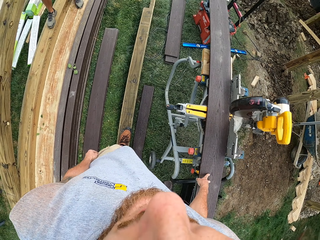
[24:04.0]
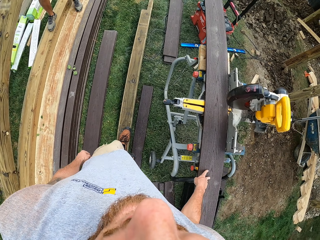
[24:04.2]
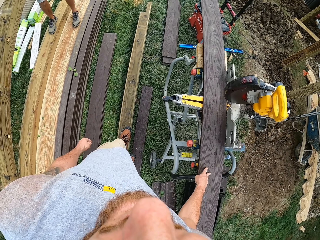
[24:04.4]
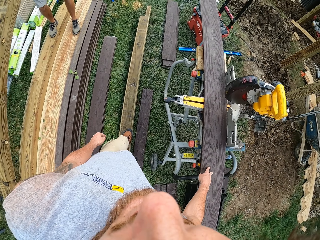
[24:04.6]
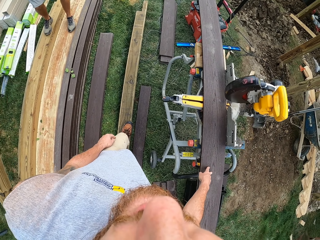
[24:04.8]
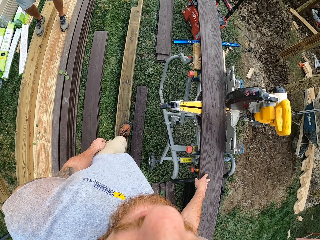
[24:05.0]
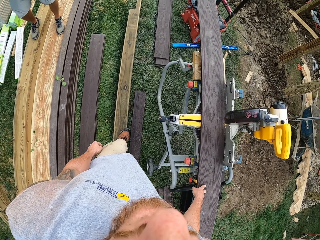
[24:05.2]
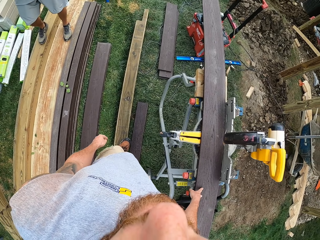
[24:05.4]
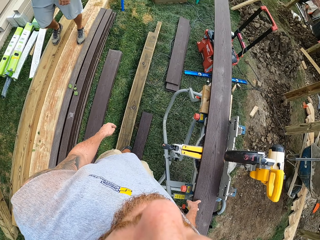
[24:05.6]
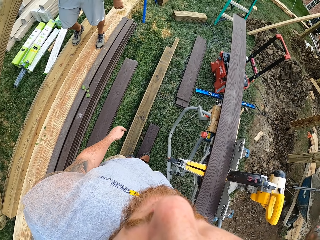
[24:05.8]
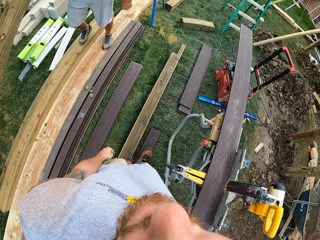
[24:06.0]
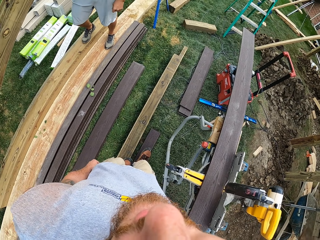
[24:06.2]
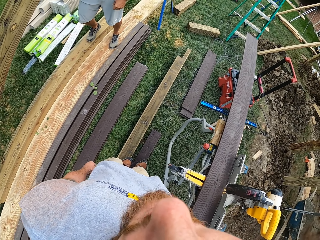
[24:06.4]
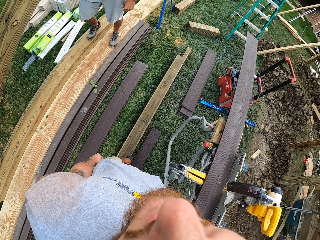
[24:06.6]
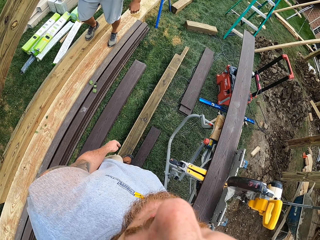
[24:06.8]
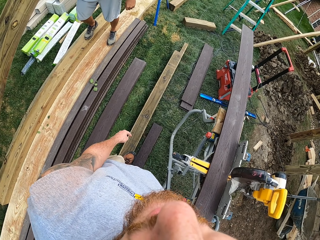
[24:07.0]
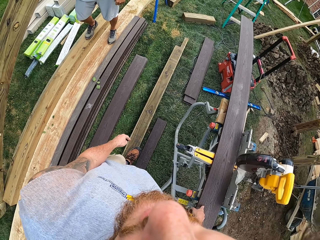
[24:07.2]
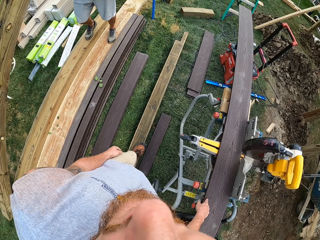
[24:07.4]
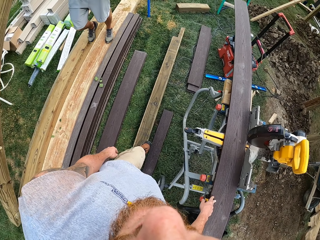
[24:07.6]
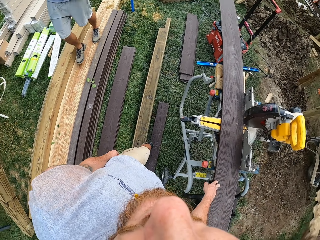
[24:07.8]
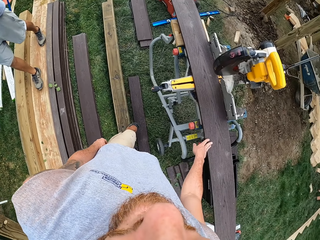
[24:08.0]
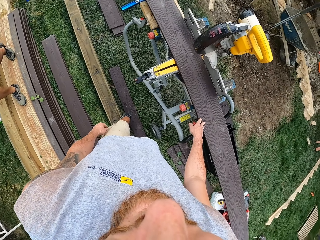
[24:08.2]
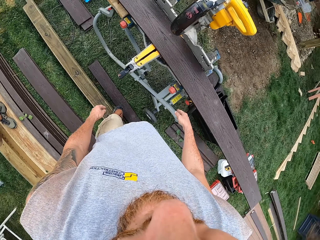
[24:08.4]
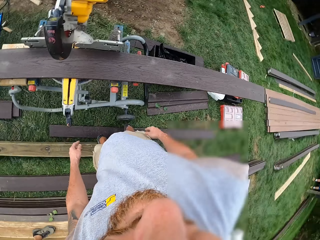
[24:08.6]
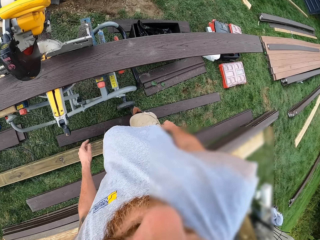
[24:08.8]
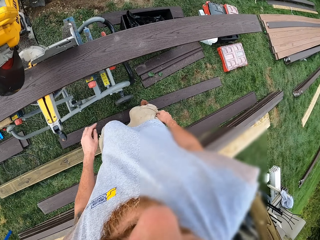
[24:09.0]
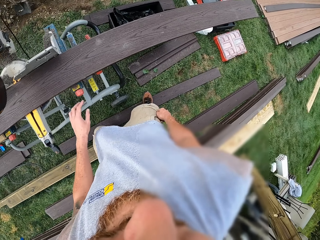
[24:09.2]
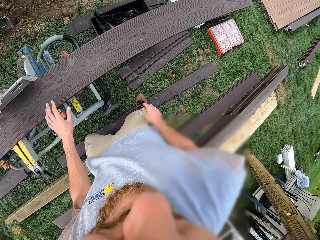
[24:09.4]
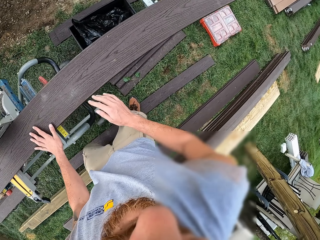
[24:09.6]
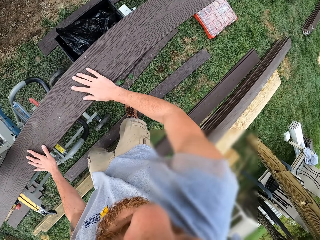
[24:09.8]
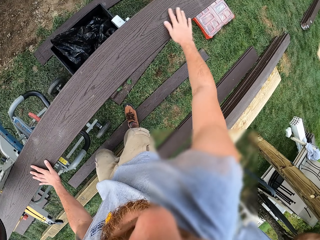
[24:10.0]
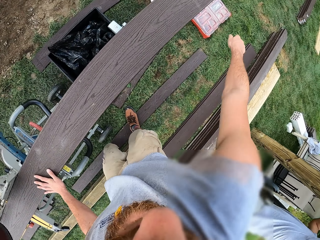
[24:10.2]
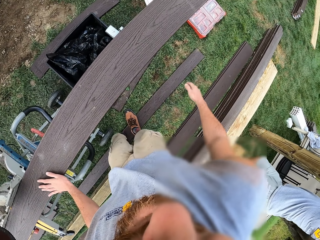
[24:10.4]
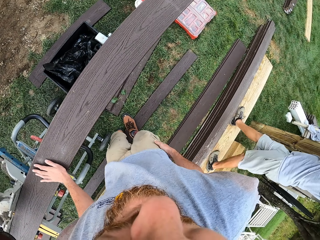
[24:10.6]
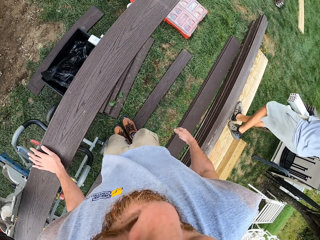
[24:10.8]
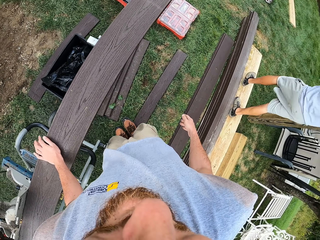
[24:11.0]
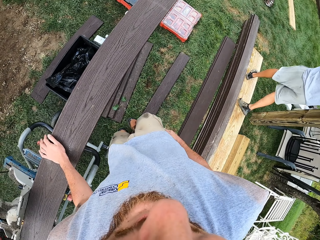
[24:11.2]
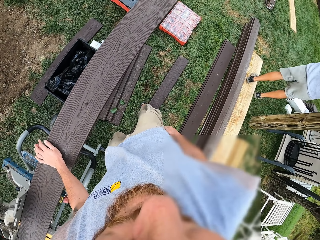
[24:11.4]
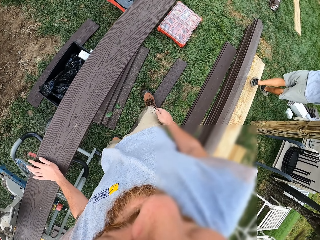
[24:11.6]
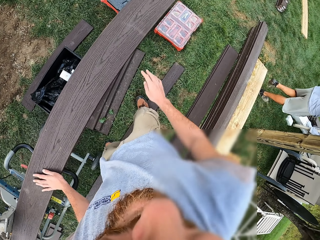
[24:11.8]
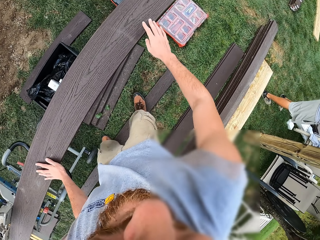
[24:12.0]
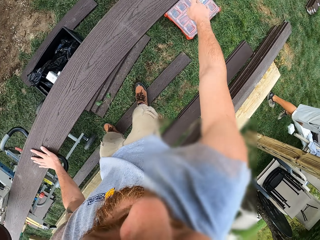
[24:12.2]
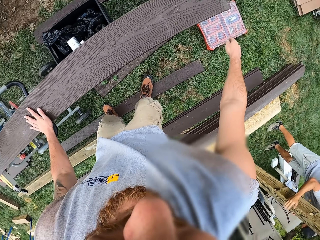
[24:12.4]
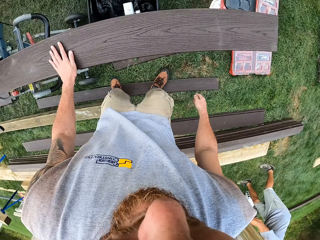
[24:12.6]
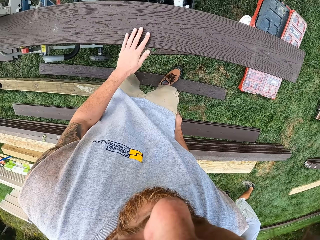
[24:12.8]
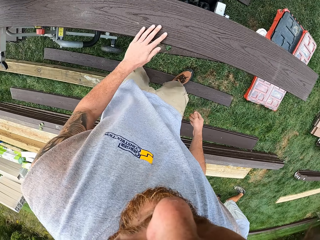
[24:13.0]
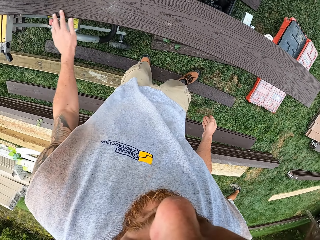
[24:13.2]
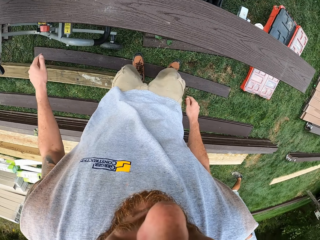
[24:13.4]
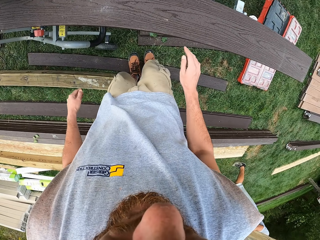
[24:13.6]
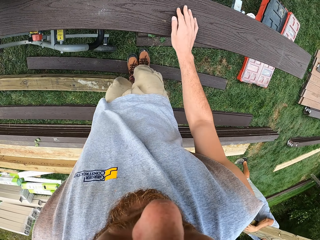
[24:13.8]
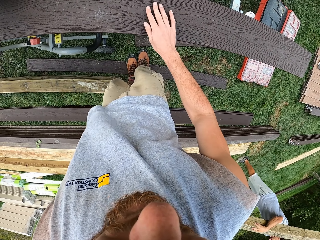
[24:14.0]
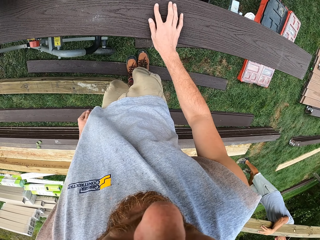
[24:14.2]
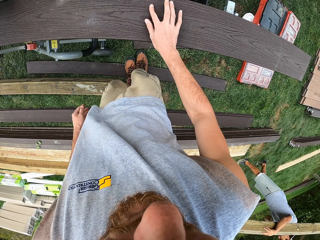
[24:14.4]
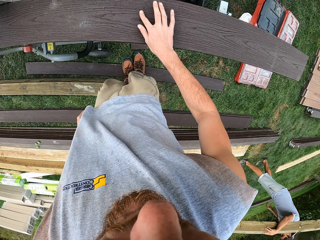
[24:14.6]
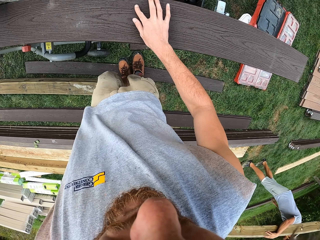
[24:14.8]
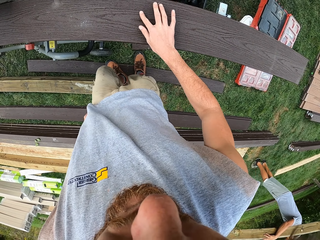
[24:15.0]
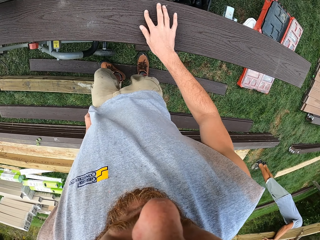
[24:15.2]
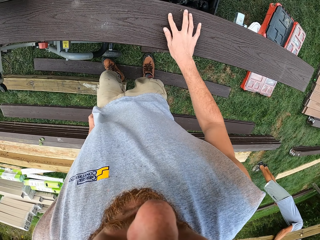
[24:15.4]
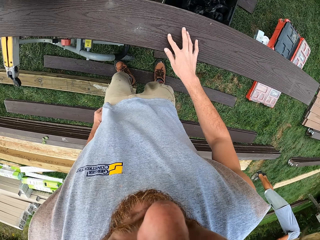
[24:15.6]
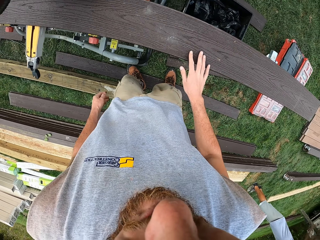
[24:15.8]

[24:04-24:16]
The camera wearer walks around. A man pulls the wood. The camera wearer converses with the man. The man pushes the wood. The camera wearer turns to the side. They make a step and wipe the wood with the right hand. The man walks around. The camera wearer adjusts the wood on a wood cutter. They wipe the wood with the right hand. They wipe the wood with the left hand. They turn to the side. They scratch the wood with the right hand.

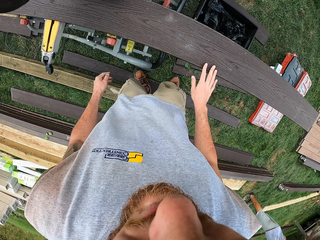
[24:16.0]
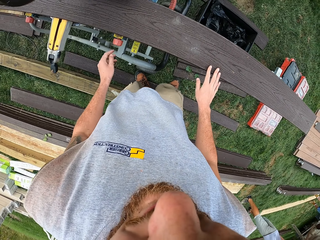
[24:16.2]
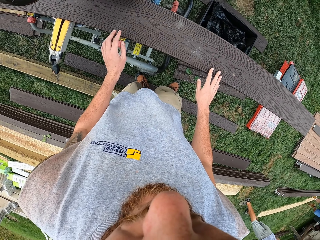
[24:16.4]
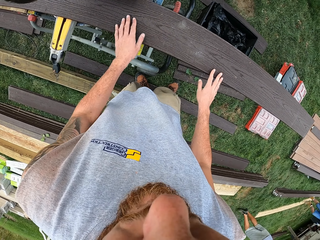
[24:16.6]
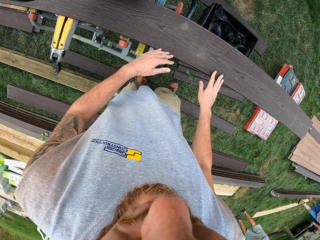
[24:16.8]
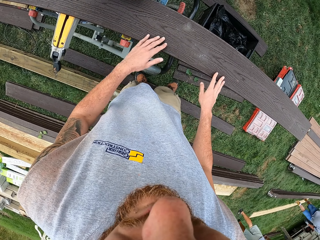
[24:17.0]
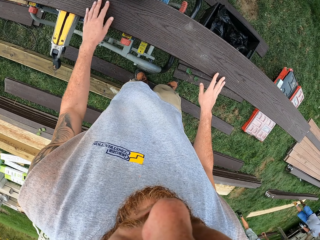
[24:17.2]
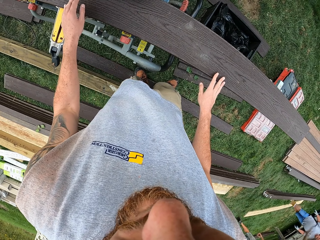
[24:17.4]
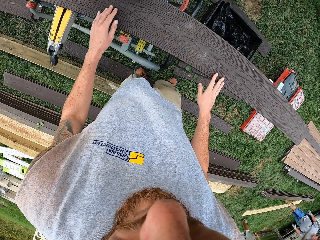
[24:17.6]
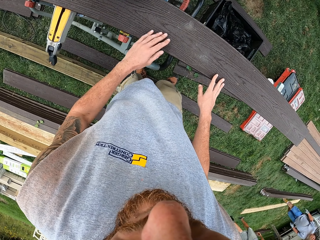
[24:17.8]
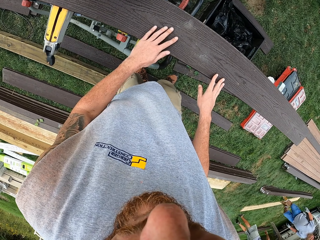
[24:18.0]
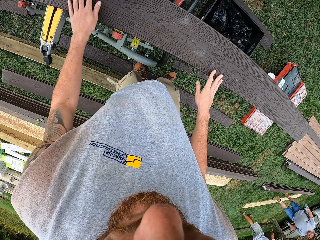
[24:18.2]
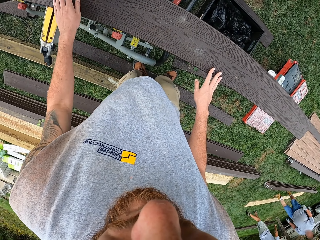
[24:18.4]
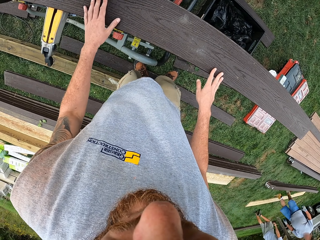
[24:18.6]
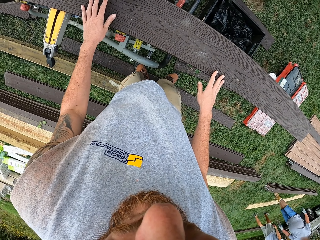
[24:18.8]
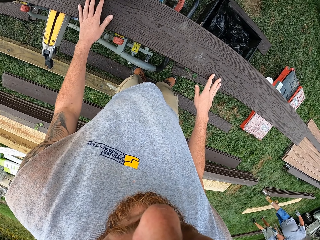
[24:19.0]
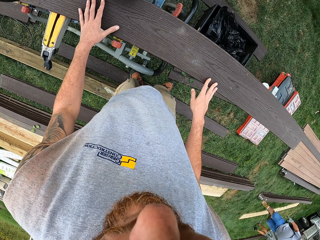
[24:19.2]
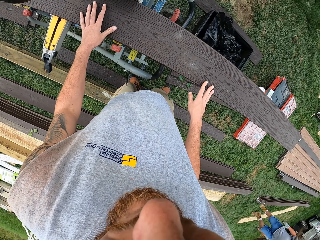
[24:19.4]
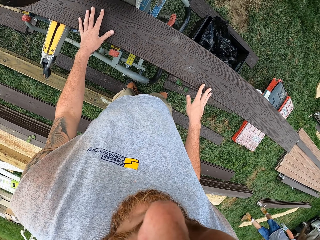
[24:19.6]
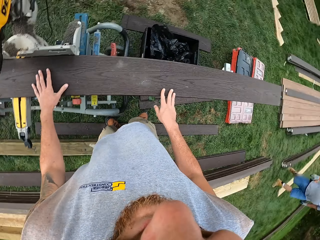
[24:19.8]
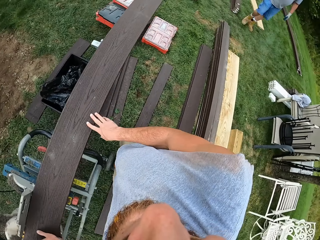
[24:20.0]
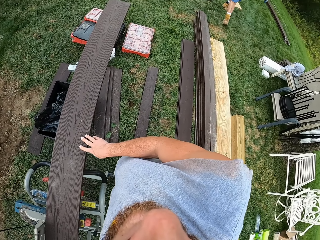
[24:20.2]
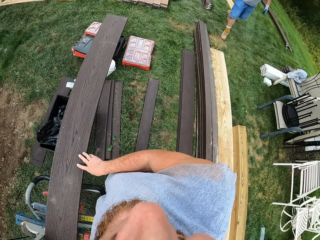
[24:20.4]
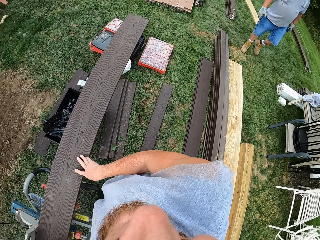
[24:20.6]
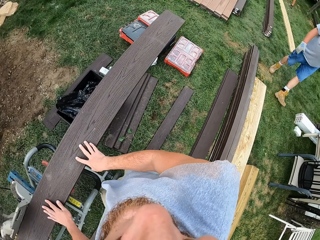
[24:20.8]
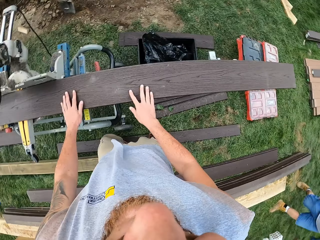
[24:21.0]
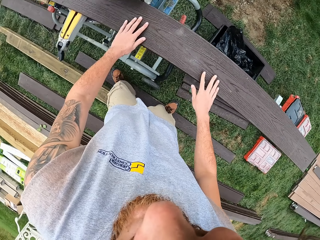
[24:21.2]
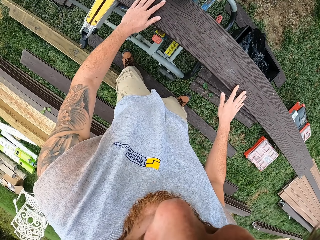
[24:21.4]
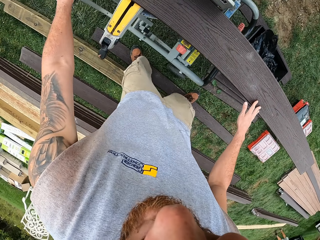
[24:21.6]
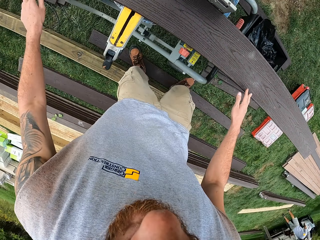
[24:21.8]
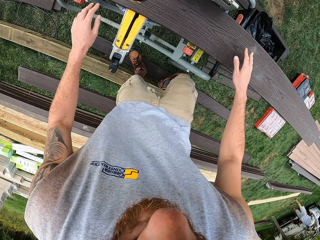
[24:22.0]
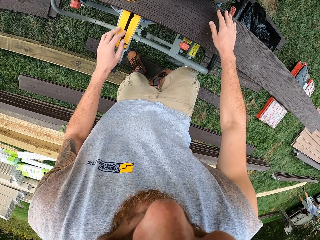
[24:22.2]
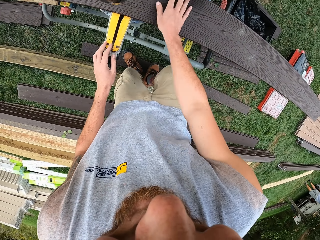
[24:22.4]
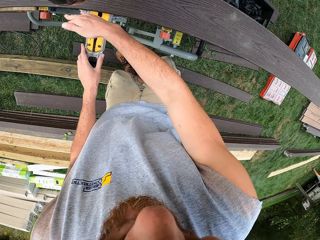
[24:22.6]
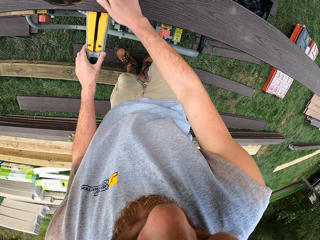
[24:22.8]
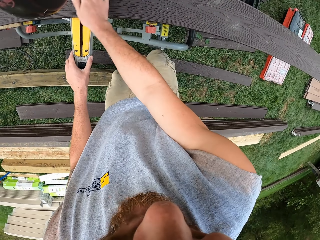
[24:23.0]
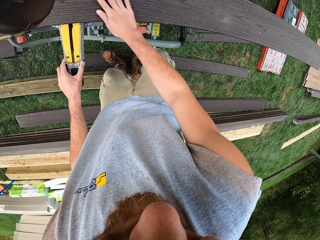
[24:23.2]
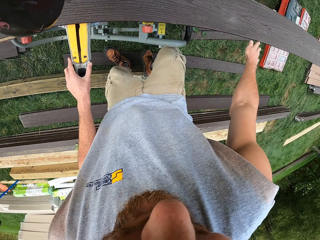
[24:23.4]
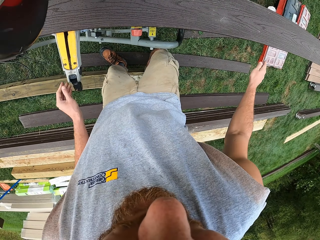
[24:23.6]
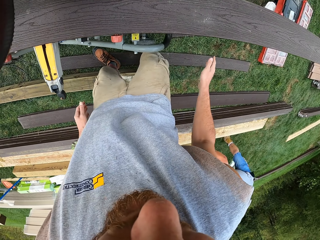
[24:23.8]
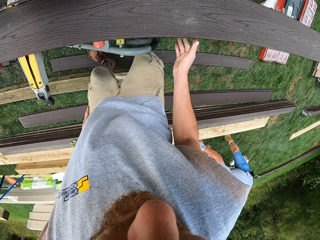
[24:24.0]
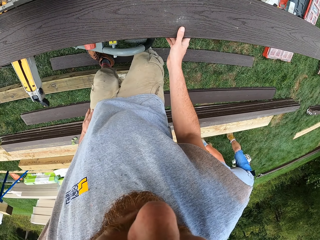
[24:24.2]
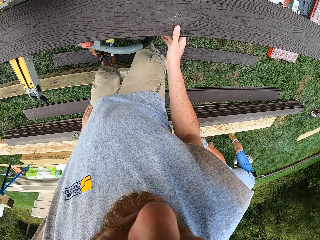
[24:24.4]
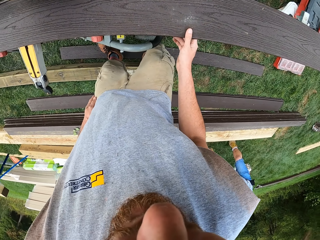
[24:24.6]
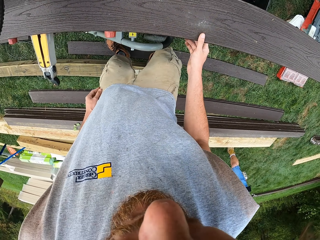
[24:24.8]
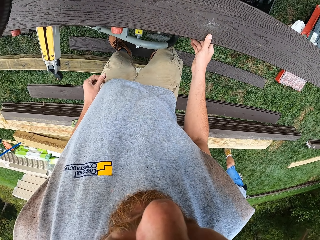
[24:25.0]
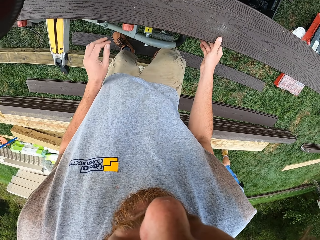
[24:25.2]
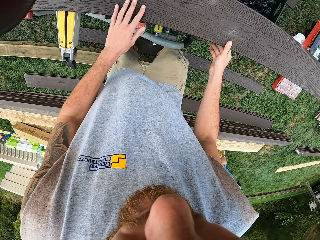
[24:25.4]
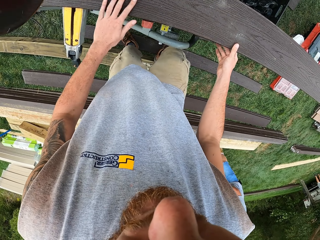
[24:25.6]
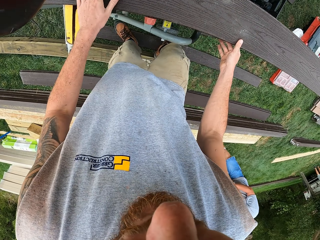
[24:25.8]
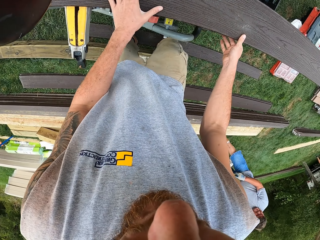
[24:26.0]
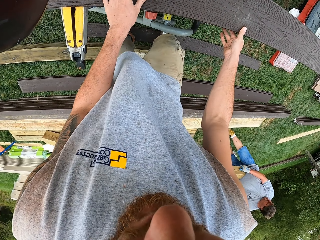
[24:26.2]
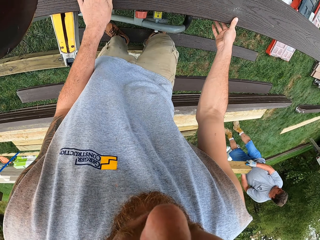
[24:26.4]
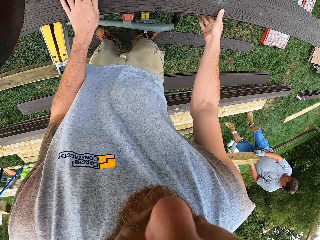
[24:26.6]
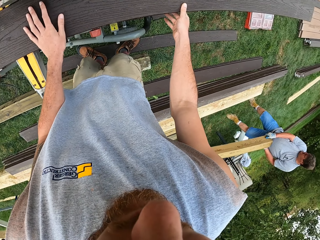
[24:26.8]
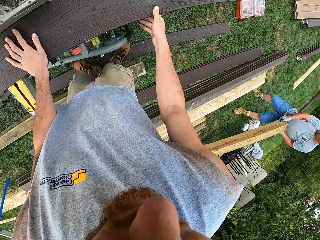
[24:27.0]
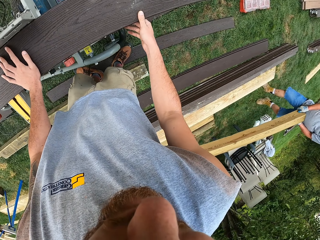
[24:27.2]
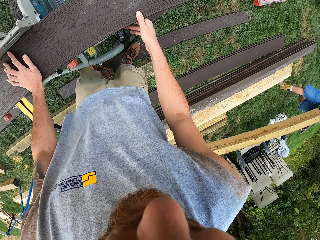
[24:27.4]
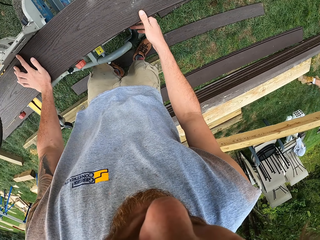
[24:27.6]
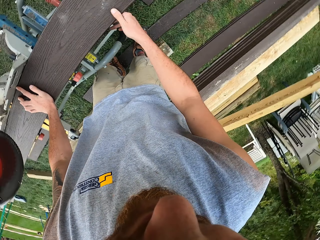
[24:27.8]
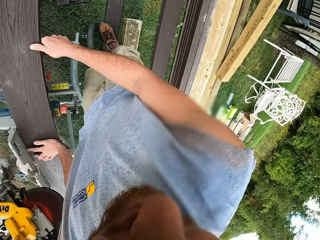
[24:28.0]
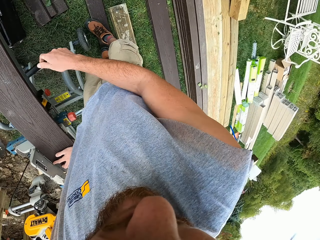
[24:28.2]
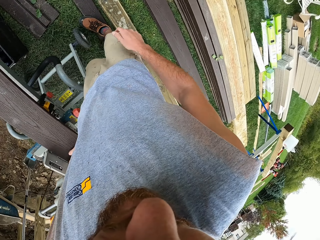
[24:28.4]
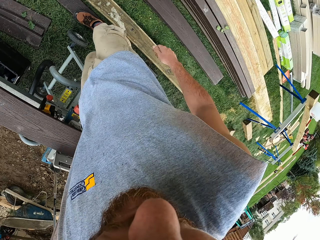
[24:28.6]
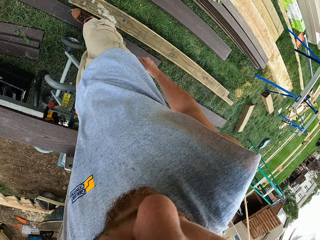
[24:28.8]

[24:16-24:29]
The camera wearer wipes the wood with the left hand. They adjust the wood on a wood cutter. A man walks around. The camera wearer looks around. They turn to the side. They wipe the wood with the left hand. They adjust the wood on the wood cutter. They wipe the wood with the right hand. They move both hands. They hold the wood. They look at the wood. They wipe the wood with the left hand. They look at the wood. They turn around. They look around.
